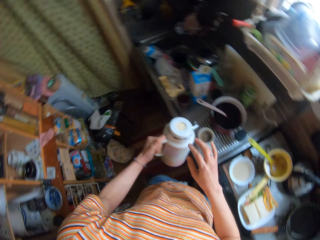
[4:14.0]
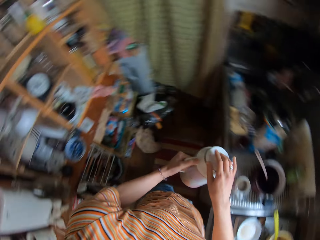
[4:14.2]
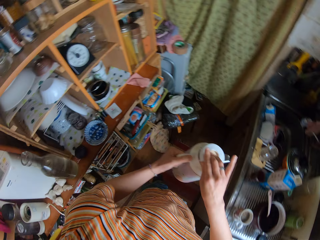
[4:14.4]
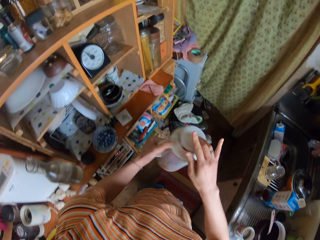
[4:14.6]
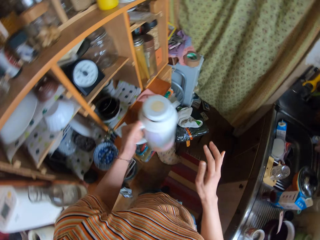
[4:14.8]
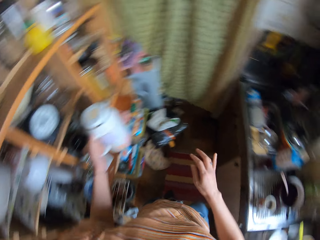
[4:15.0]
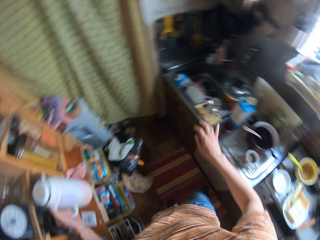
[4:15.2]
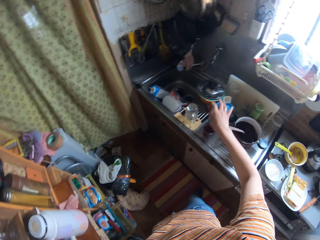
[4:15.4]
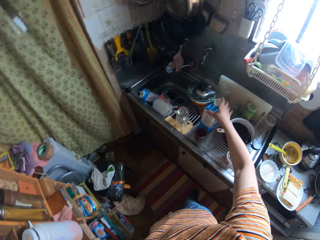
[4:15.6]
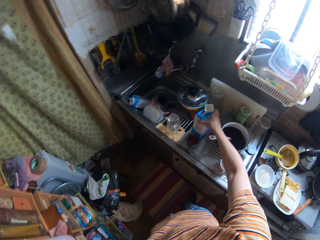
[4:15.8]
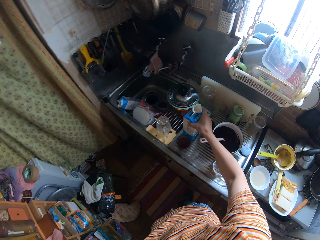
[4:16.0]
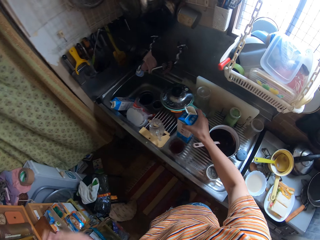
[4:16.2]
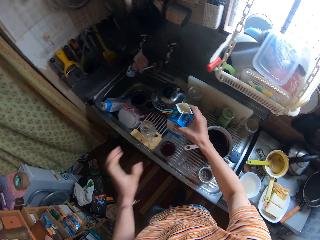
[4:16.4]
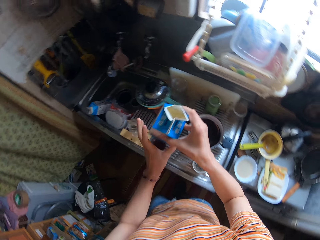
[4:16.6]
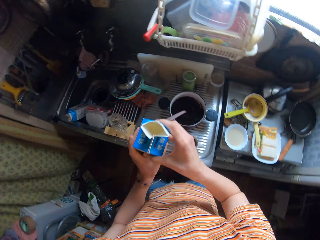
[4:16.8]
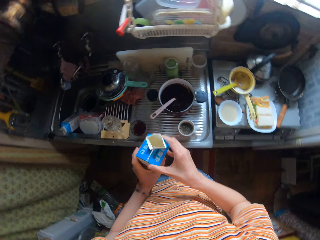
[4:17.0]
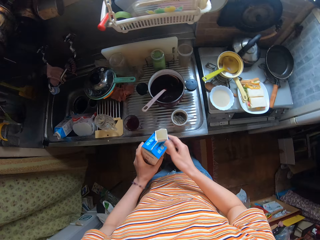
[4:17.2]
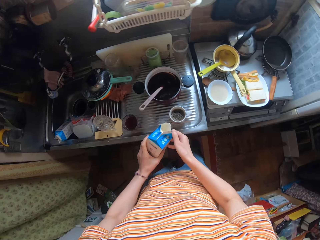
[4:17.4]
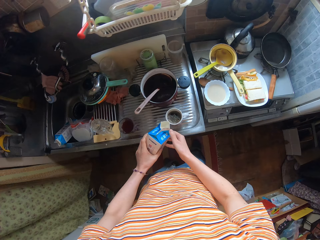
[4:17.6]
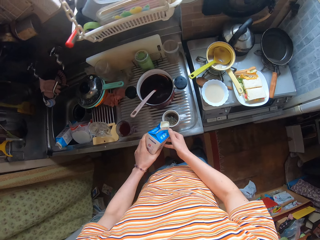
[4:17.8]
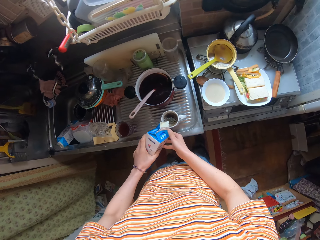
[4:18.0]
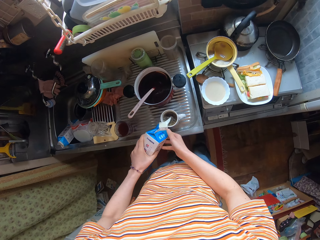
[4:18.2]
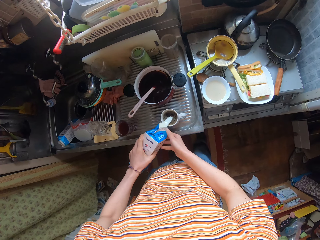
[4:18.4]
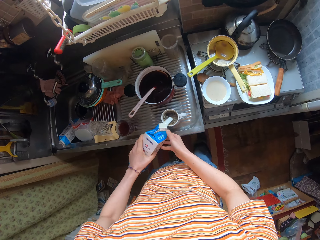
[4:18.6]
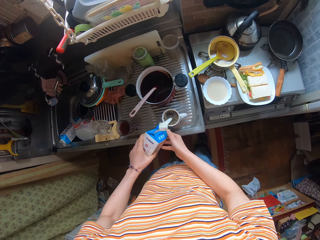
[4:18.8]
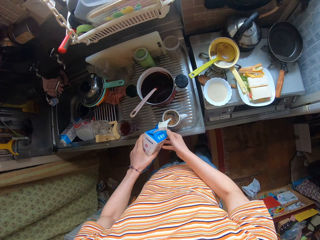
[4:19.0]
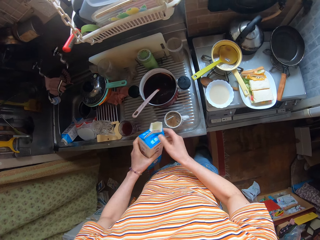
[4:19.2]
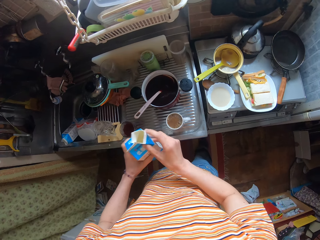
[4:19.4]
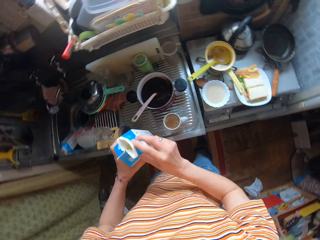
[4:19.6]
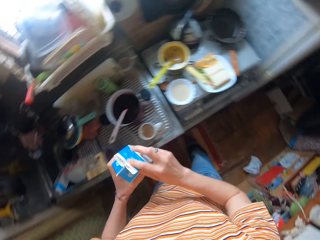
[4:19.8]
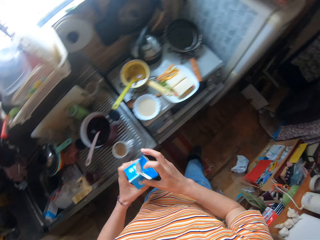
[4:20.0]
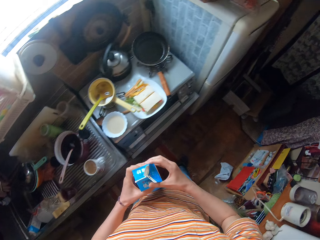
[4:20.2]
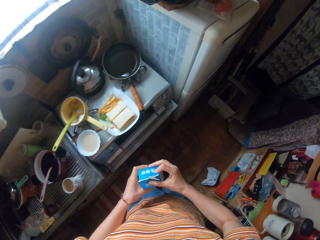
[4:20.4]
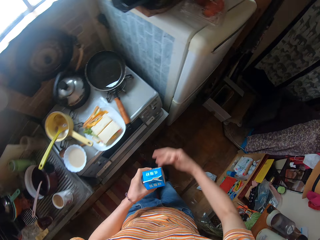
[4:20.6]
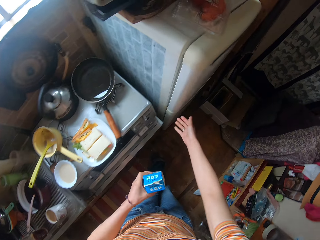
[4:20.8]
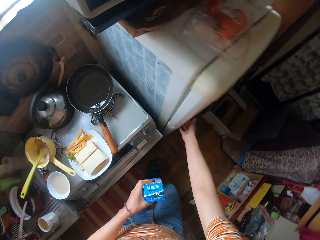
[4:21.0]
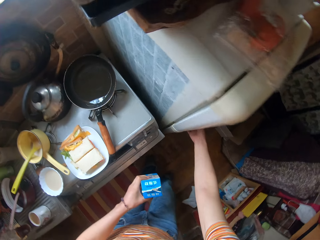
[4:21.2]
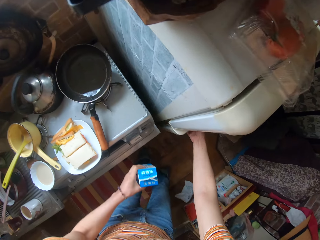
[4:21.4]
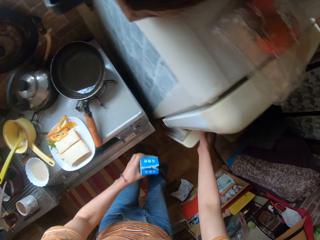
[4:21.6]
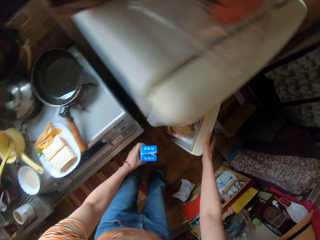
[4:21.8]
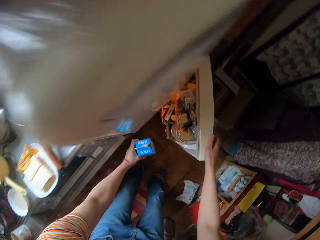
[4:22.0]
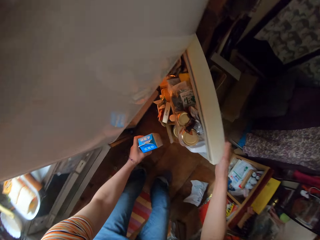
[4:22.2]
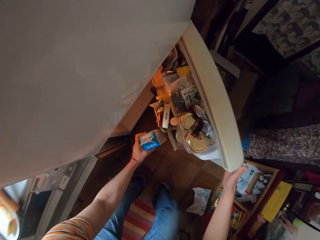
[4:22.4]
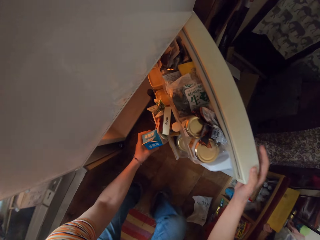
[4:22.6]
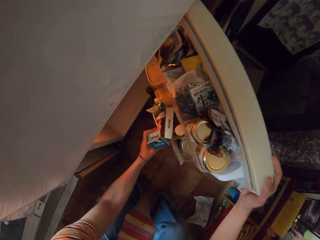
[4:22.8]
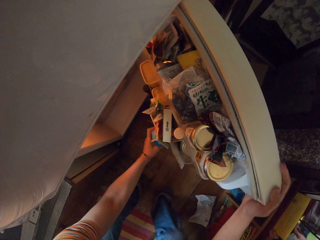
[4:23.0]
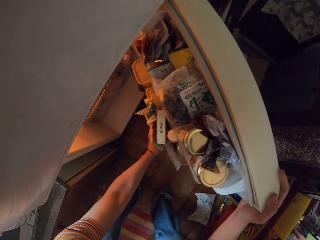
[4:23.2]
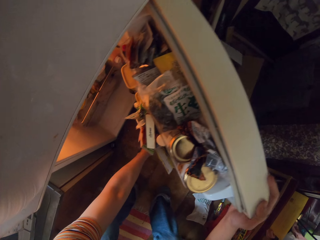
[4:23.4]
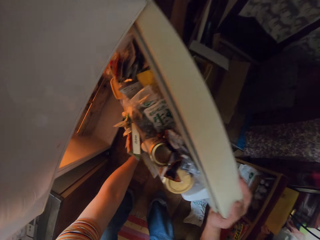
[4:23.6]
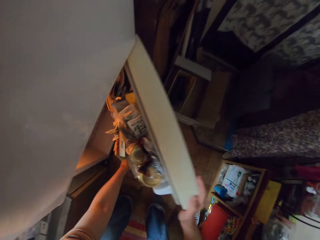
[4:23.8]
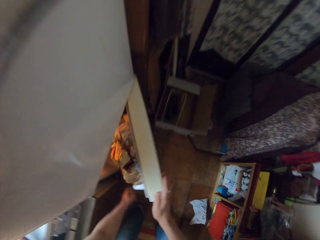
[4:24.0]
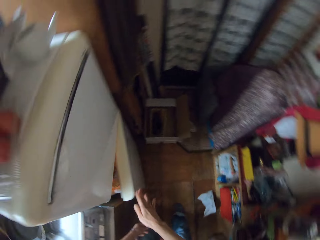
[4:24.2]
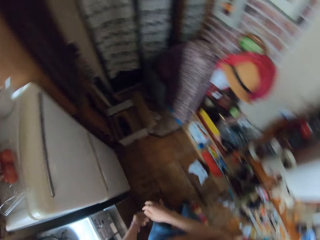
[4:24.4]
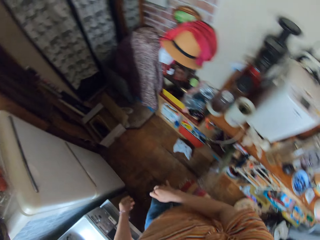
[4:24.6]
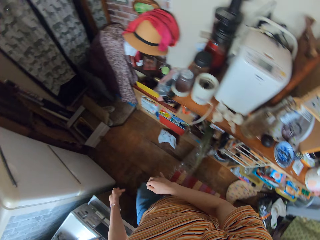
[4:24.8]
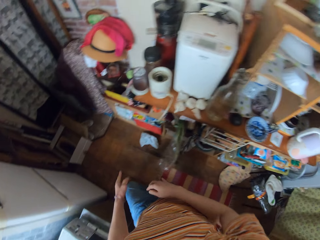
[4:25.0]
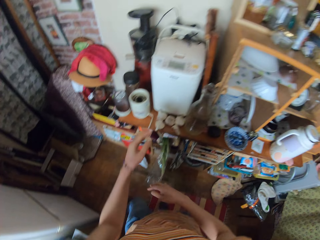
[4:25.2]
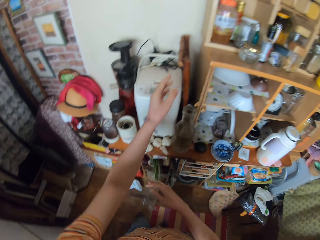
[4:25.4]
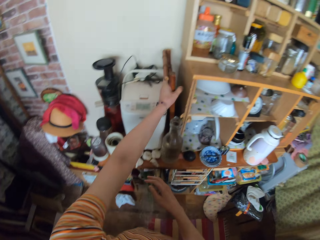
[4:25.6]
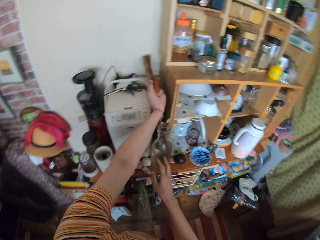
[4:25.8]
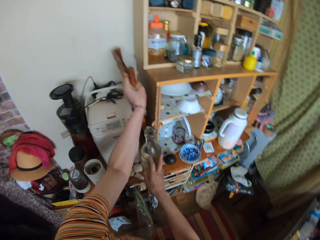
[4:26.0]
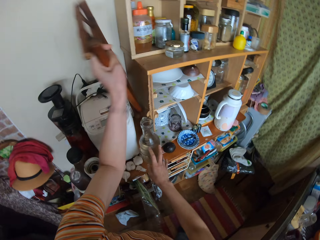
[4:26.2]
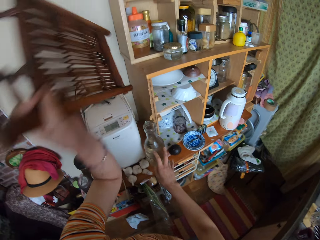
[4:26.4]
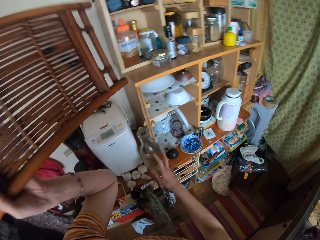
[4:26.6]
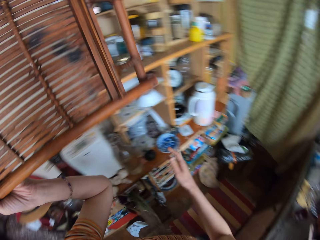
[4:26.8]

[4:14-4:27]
The camera wearer closes the flask with her right hand. She drops the flask on the shelf. She picks up the milk carton from the sink with her right hand. She holds the milk carton with her hands. She pours milk into the cup. She closes the milk carton with her hands. She opens the fridge with her right hand. She drops the milk carton into the fridge. She closes the fridge with her right hand. She picks up a wooden tray or coaster with her left hand.

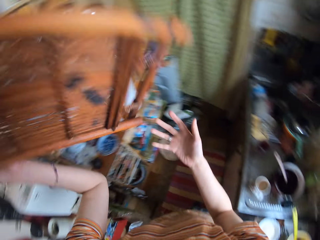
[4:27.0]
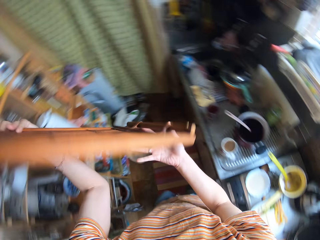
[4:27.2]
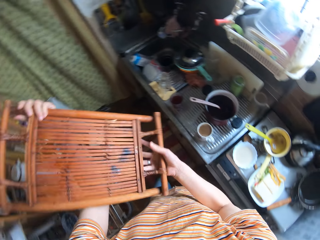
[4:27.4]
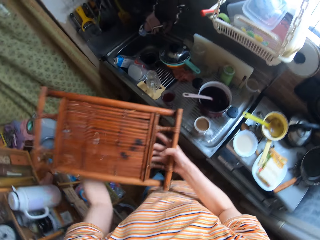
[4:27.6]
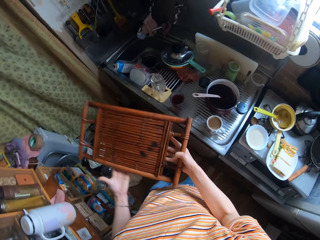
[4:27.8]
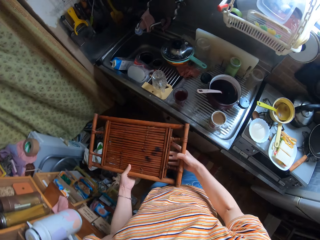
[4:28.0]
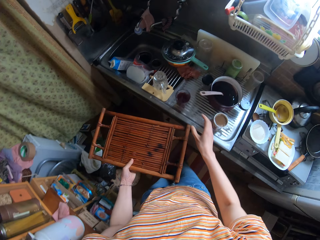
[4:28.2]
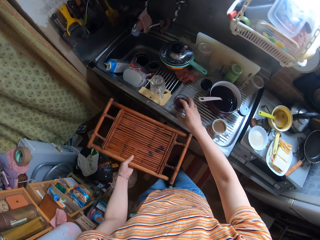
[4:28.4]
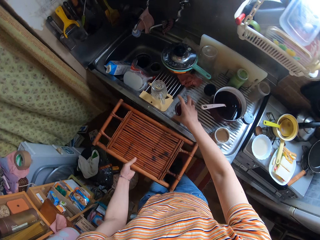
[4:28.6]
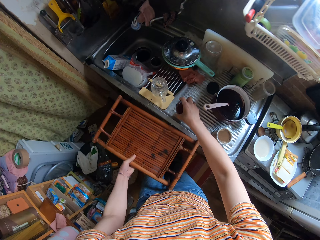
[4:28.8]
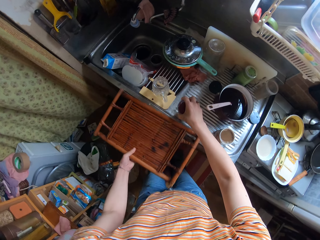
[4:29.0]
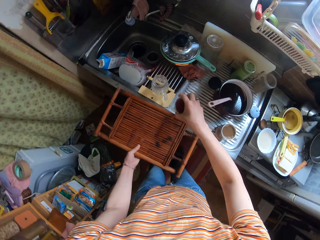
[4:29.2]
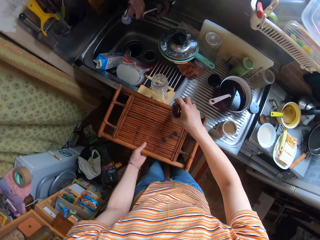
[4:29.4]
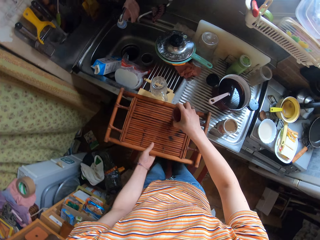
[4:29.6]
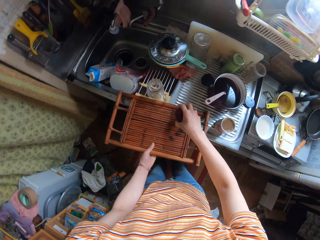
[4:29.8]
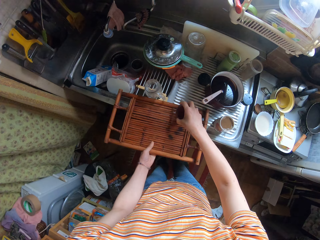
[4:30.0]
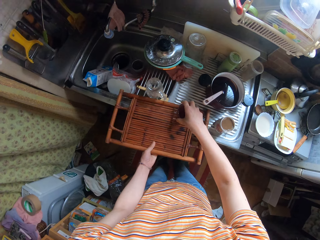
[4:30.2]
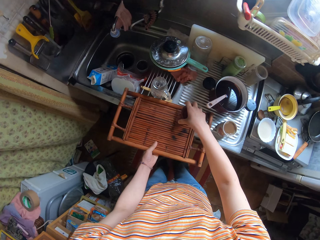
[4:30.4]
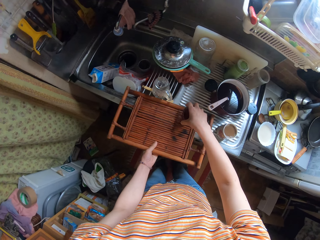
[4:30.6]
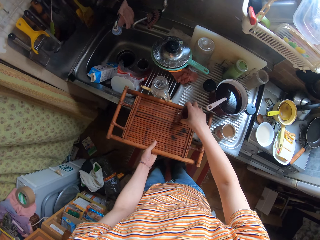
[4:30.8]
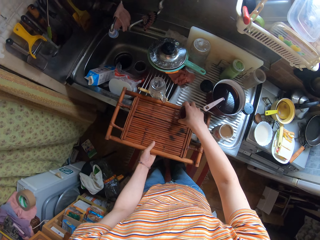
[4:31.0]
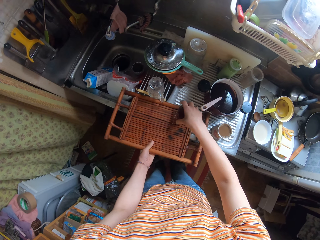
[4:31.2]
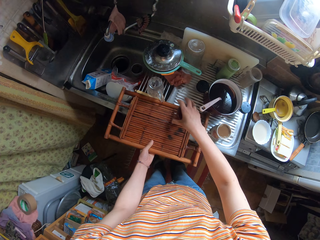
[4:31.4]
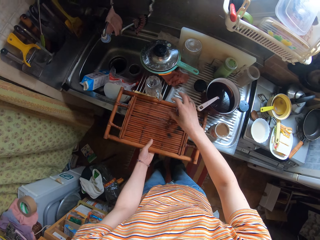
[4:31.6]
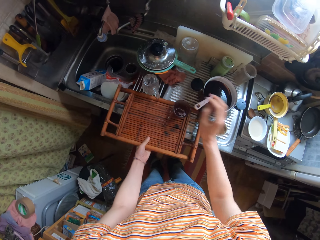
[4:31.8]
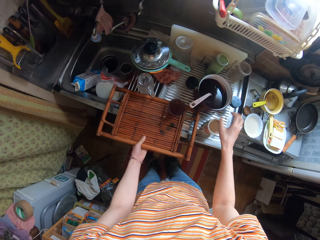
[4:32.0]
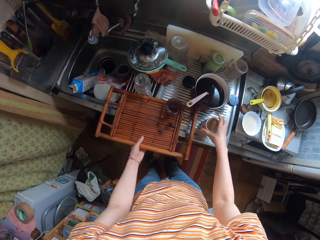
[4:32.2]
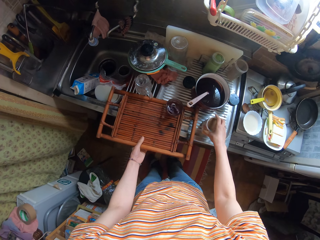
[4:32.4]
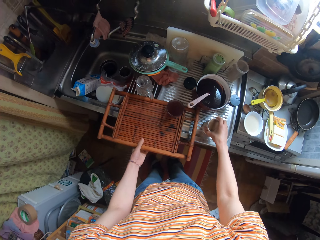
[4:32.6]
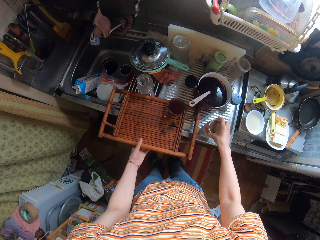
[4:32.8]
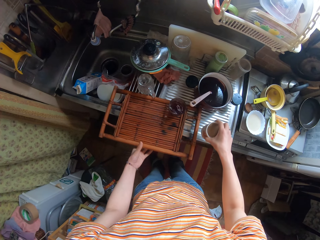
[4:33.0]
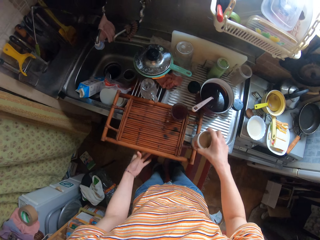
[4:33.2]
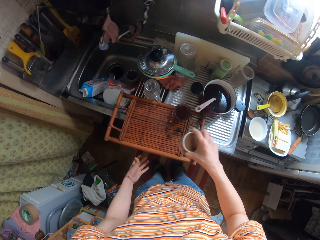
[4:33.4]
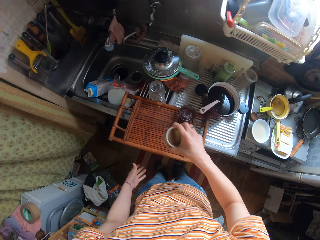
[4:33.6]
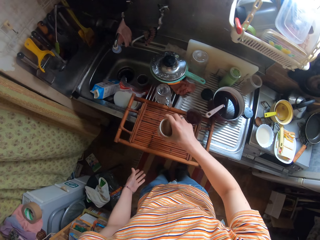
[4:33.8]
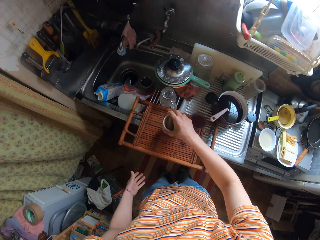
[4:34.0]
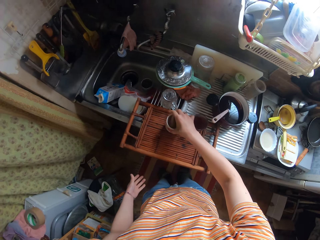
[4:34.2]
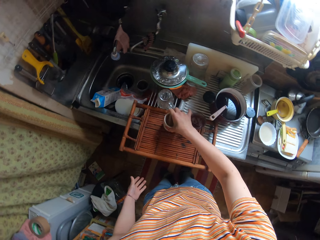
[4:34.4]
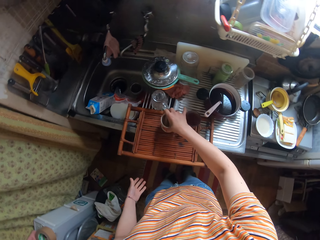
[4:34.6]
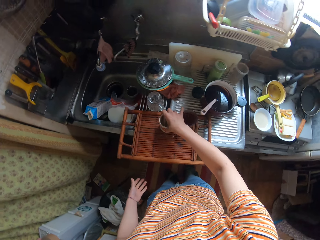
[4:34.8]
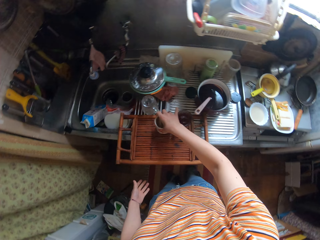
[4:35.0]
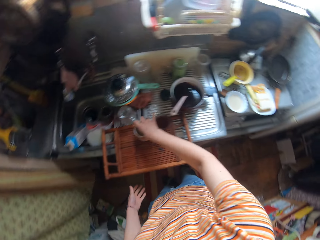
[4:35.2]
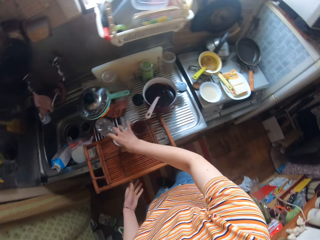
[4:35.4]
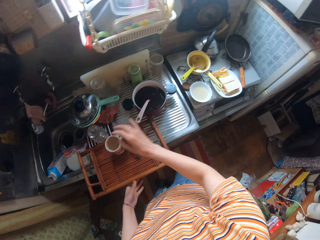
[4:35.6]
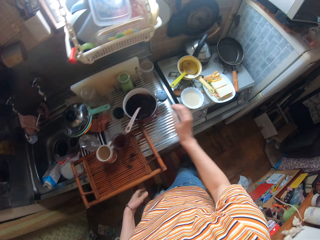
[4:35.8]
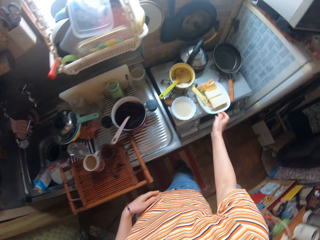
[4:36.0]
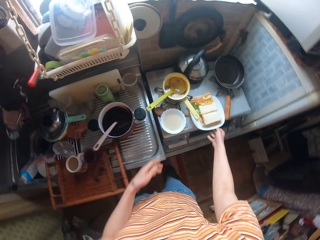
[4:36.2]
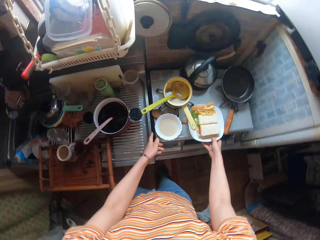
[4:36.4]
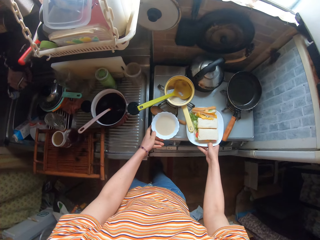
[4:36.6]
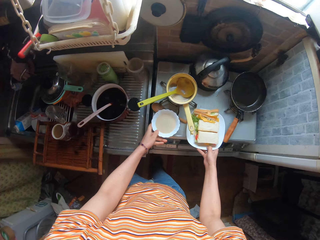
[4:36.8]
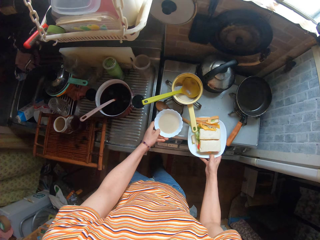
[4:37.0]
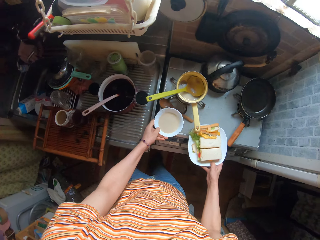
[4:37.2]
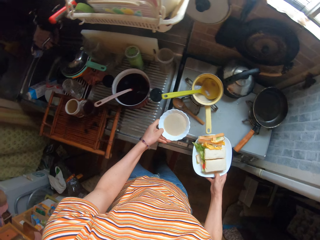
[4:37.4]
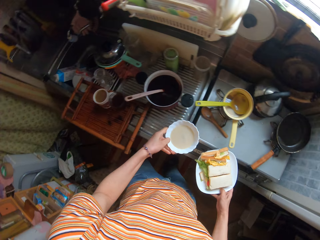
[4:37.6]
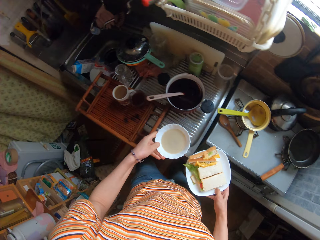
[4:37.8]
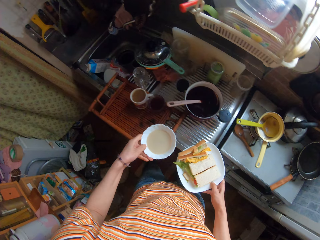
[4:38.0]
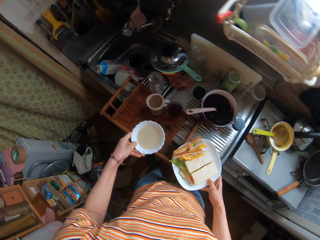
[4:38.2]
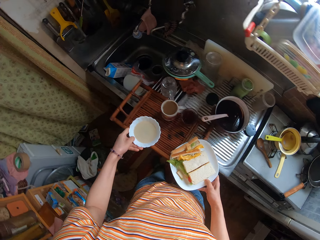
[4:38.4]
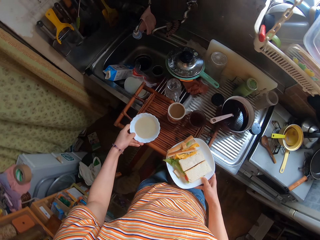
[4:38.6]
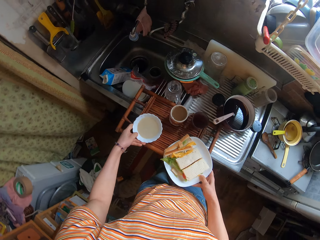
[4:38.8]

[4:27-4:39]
The camera wearer holds the wooden tray with her hands. She picks up the glass cup from the kitchen surface. She places the glass cup on the wooden tray. She holds the wooden tray on the kitchen surface. She picks up the cup from the kitchen surface. She places the cup on the wooden tray. She picks up a plate from the cooker. She puts the bowl and plate on the coaster. She picks up a bowl of tea from the cooker.
